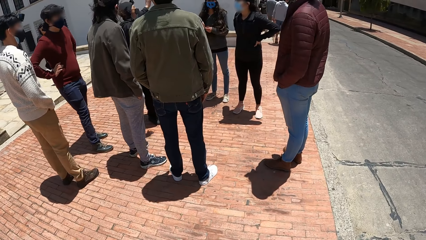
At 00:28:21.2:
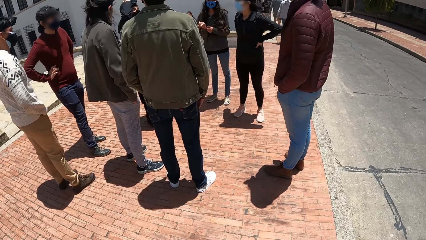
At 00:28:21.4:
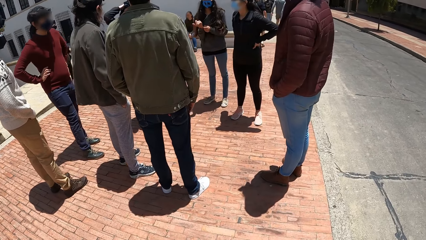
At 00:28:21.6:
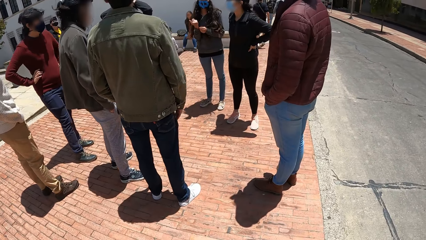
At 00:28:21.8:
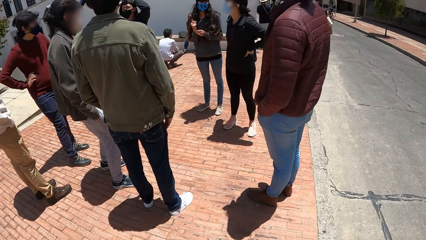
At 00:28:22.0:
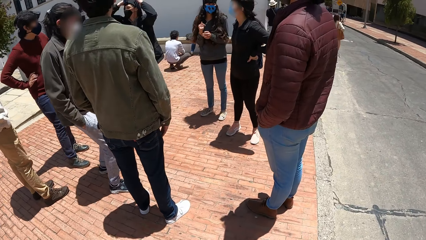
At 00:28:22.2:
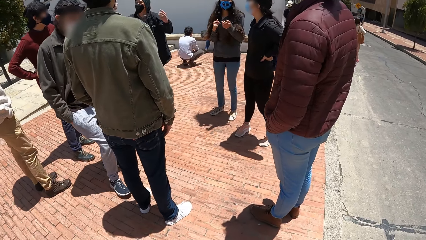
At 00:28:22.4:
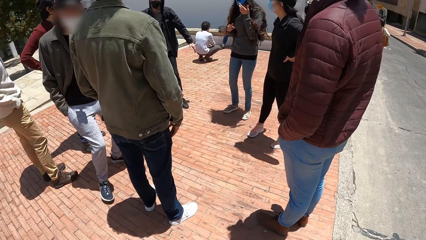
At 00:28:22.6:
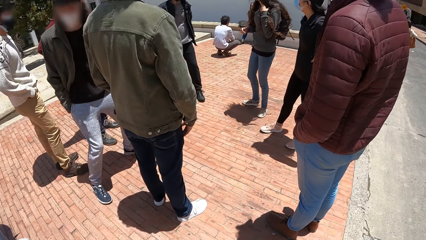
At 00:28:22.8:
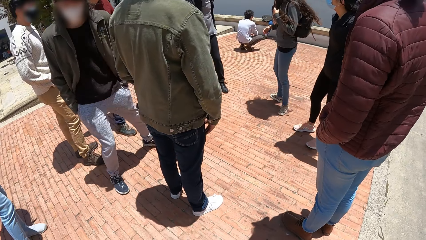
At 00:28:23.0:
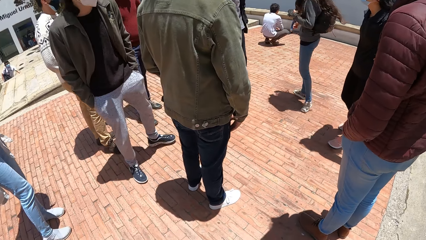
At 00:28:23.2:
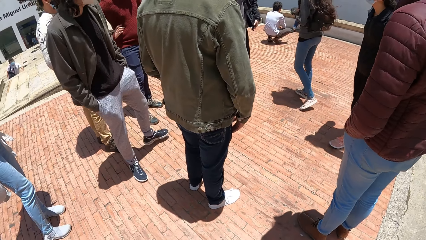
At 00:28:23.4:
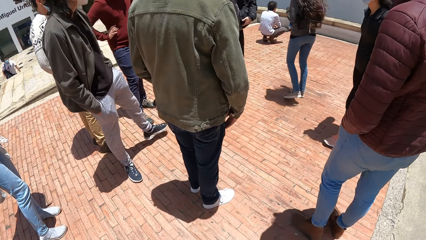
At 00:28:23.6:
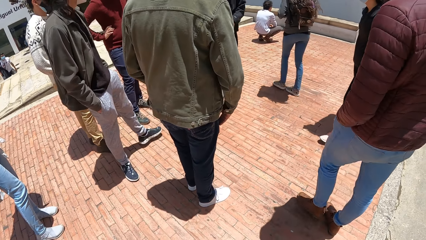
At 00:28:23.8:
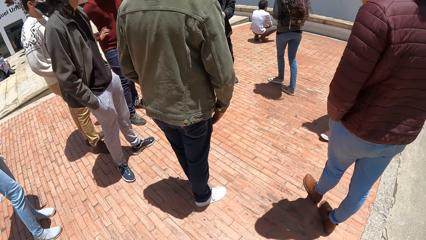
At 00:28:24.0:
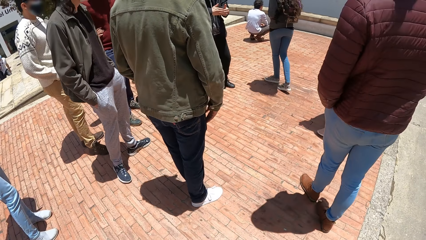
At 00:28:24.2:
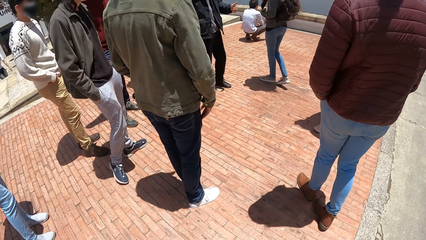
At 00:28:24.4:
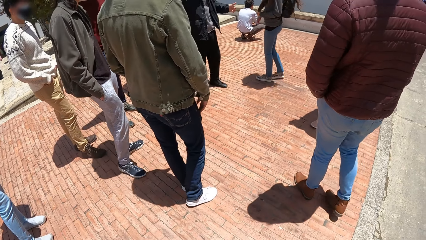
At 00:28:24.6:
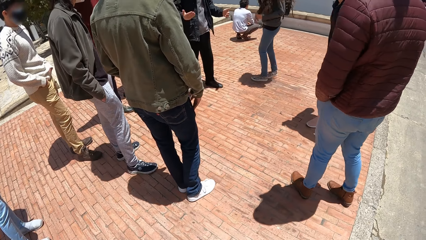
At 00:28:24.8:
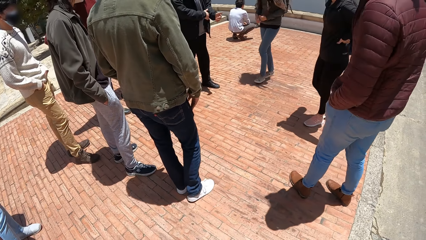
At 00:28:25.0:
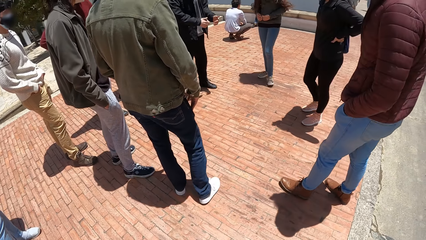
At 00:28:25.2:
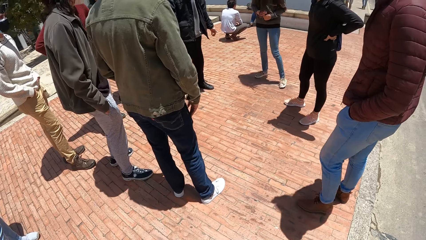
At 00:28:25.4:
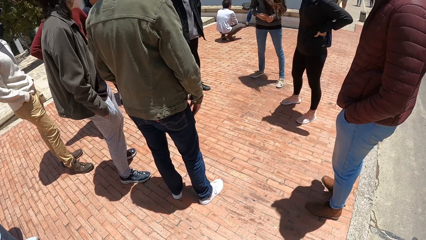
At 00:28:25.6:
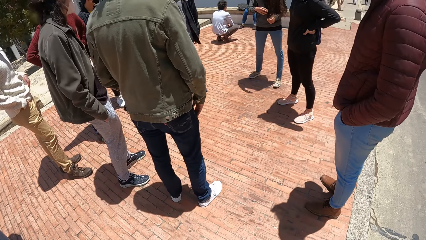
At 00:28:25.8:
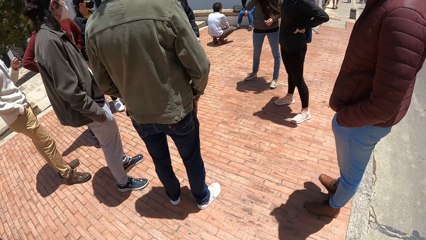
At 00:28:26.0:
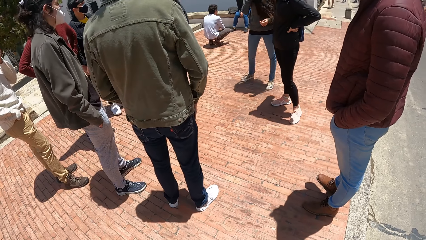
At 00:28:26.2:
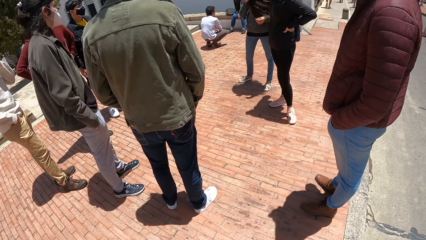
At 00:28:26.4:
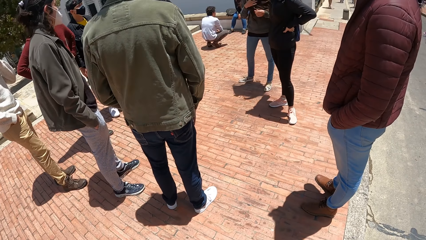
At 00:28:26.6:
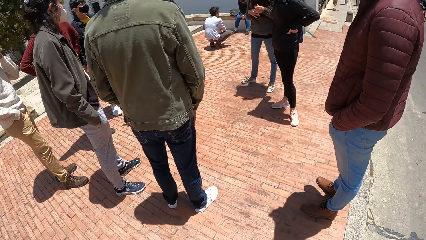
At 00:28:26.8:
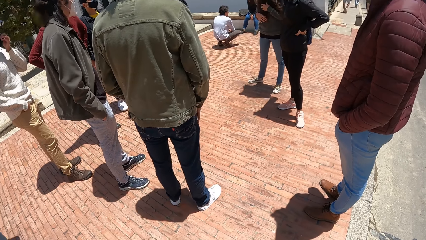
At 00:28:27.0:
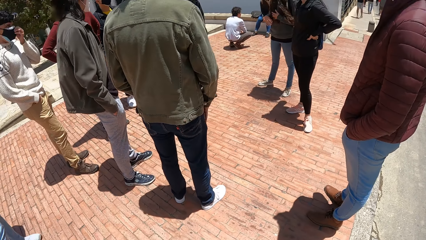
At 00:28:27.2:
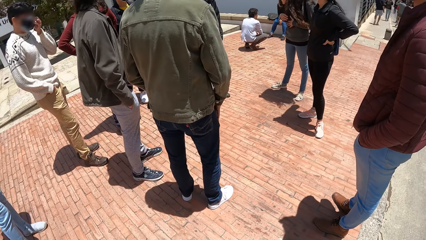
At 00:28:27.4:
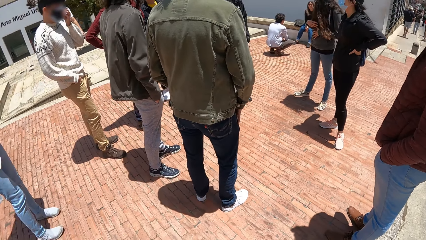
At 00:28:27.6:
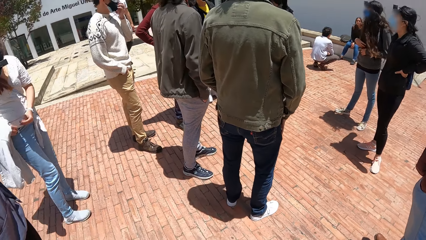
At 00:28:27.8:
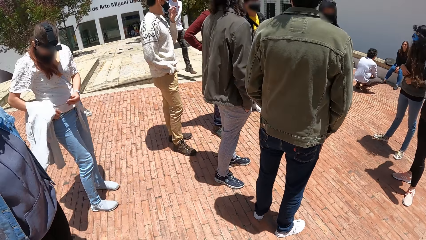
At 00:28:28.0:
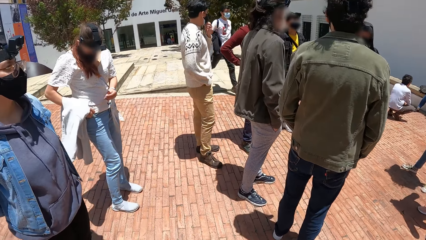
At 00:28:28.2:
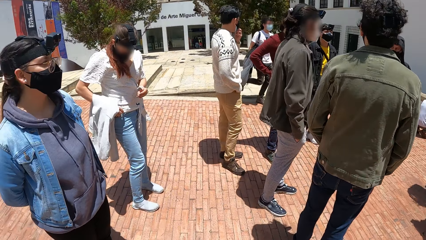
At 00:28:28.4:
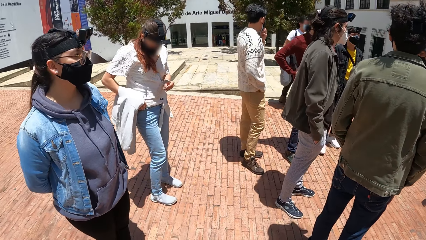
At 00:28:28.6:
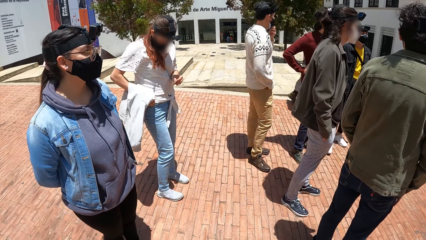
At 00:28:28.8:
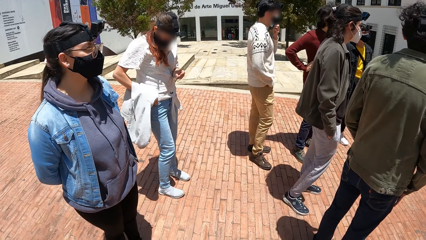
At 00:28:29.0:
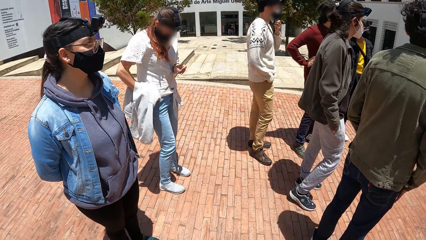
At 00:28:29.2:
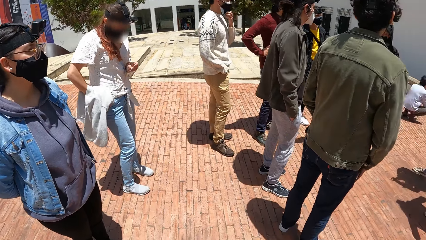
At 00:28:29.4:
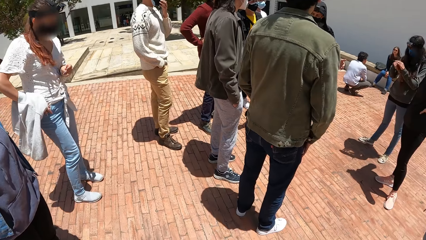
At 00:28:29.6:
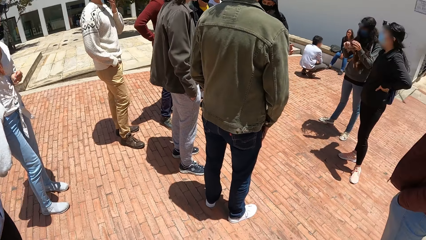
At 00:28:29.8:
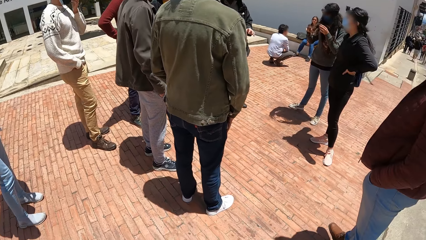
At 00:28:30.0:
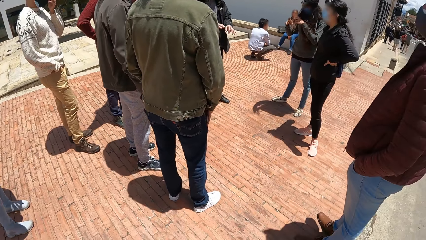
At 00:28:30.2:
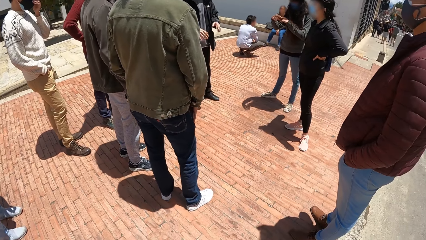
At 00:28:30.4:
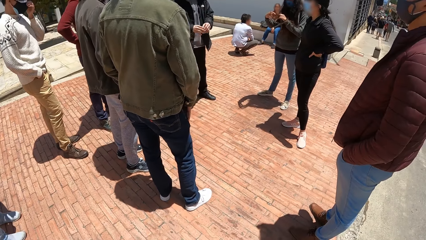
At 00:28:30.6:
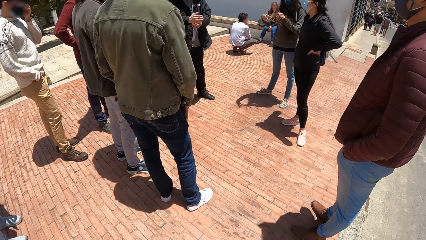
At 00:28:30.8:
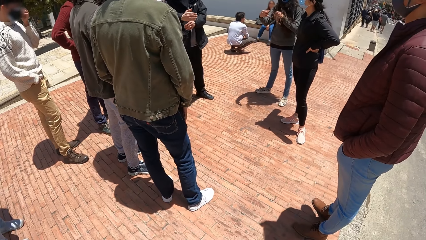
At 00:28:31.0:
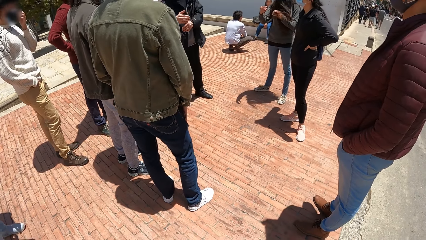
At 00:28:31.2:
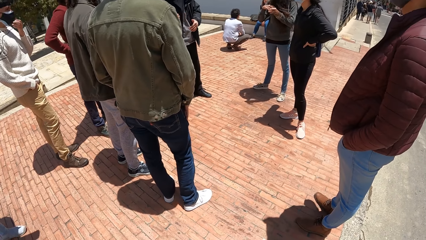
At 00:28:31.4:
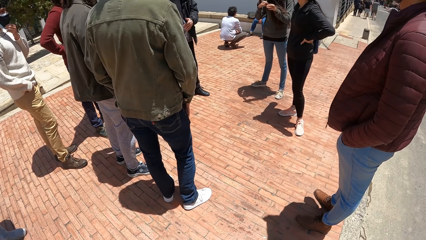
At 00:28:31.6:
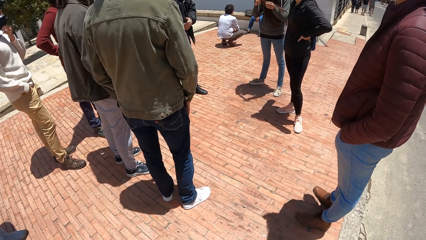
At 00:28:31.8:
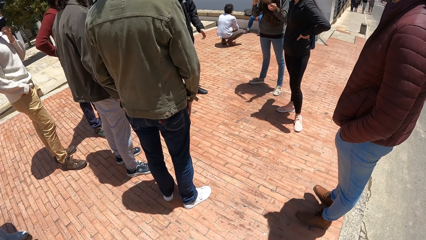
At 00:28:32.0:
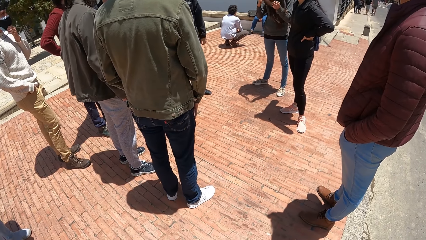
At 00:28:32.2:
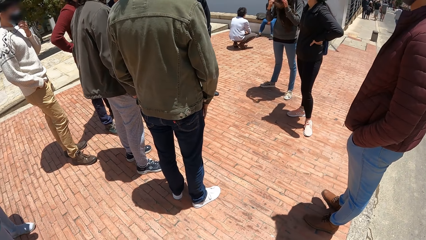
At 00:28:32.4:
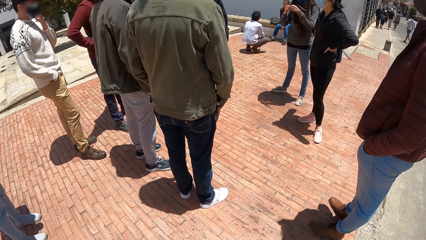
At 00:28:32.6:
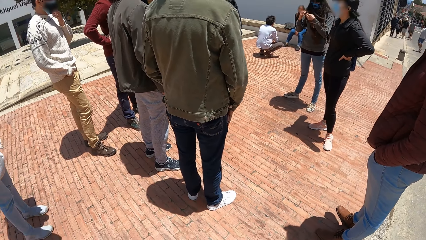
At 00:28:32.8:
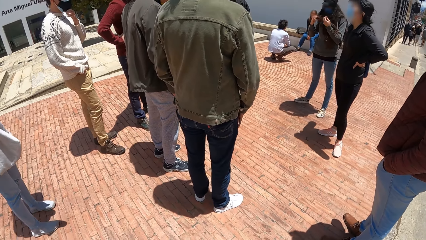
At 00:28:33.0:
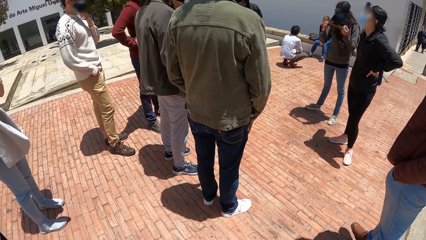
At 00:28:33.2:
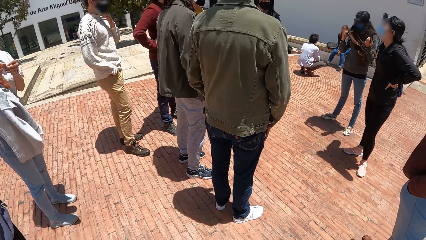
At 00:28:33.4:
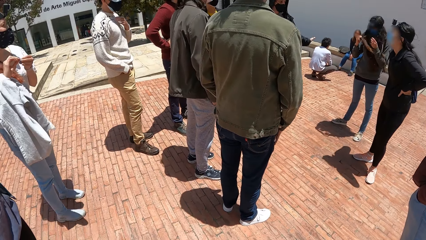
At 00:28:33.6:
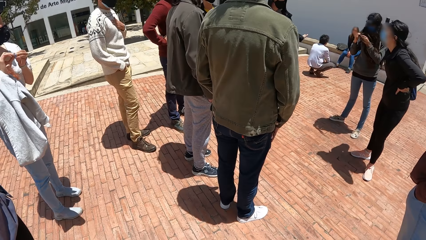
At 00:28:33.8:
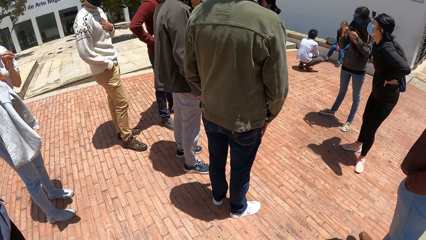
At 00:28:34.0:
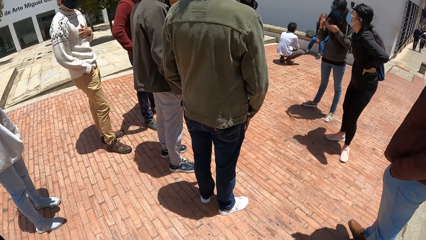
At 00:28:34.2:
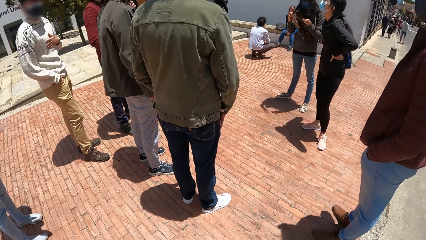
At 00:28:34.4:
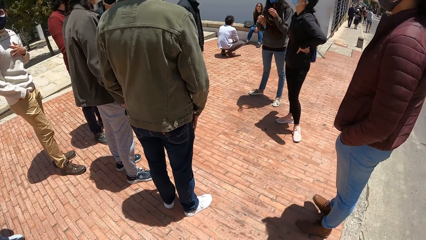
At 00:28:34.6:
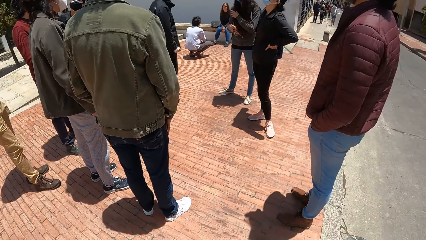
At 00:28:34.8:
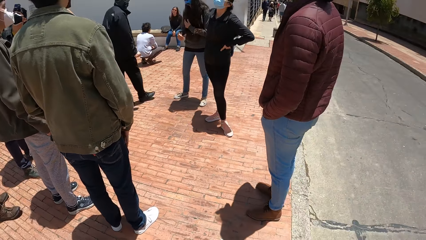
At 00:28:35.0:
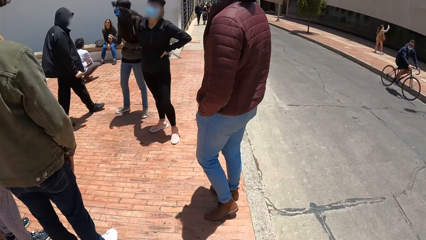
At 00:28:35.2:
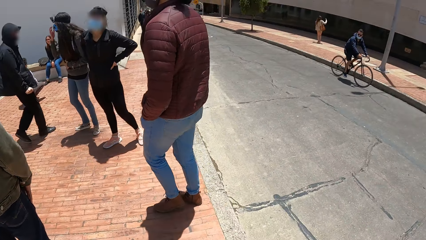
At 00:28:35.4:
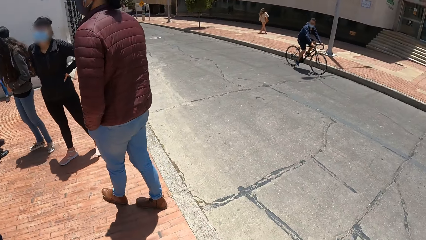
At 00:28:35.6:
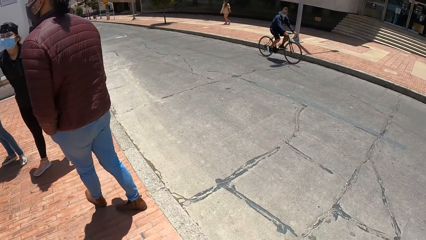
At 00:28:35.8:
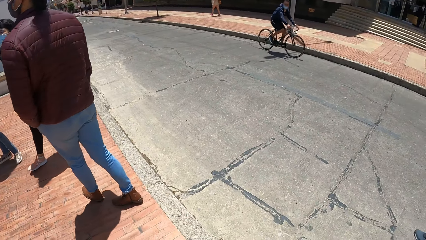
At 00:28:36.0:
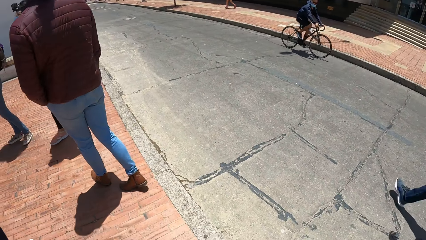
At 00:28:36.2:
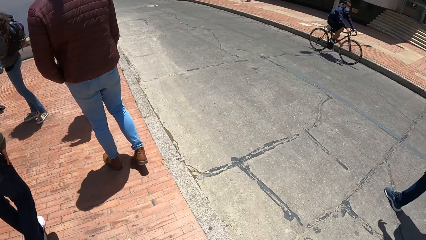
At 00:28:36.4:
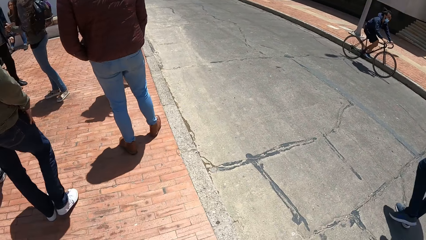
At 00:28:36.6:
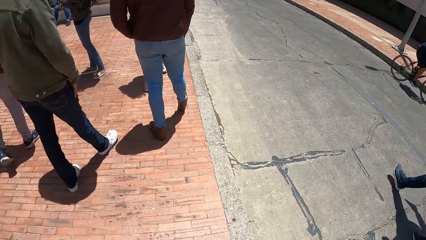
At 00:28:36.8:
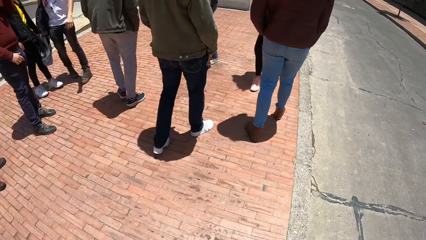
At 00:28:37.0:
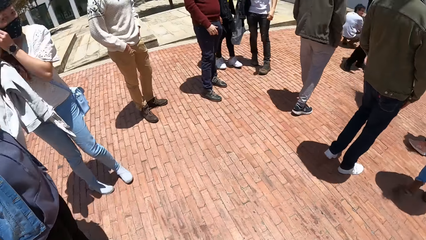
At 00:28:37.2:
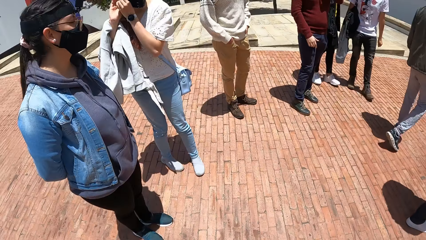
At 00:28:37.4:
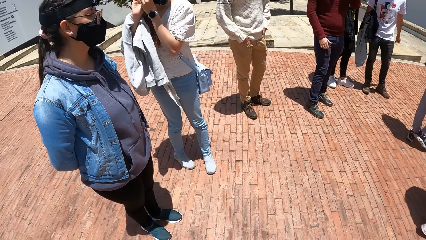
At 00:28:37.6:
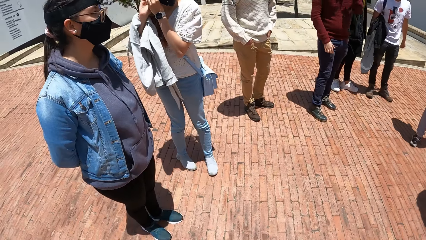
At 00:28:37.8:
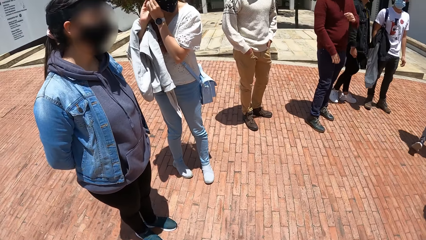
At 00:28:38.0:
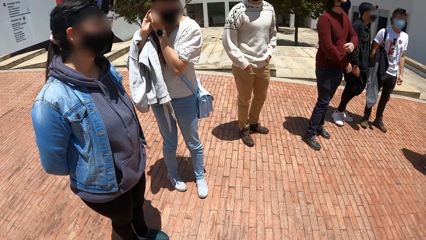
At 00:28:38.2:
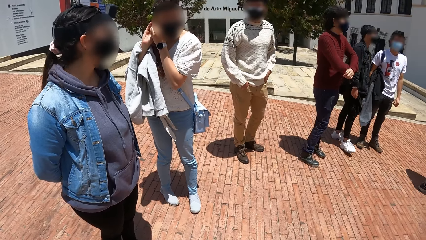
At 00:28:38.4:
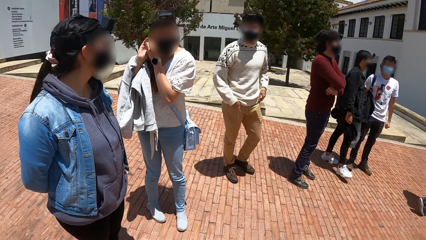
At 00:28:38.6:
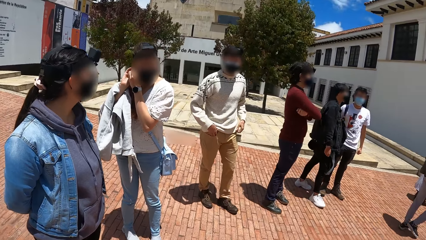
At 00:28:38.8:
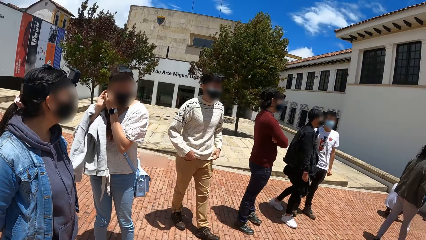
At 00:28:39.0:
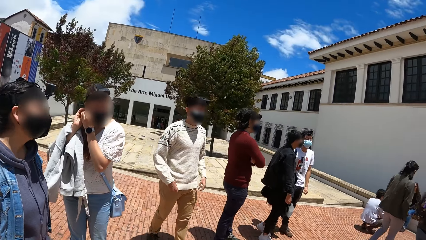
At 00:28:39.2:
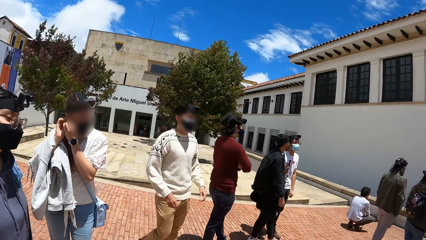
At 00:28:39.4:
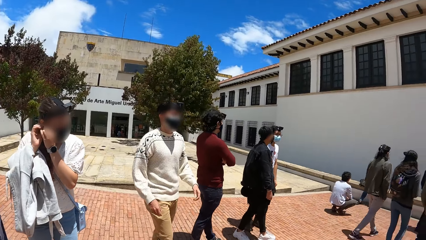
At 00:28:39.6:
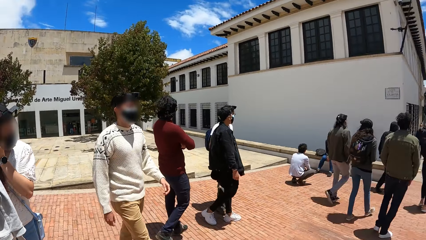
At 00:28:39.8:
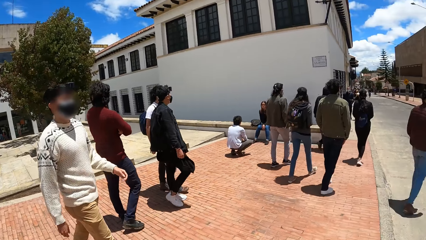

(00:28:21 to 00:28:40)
A man interacts with the camera wearer and a group of people. The camera wearer stops walking. The woman removes an earring from her pocket with her right hand. The woman holds the earring with both hands. A black bicycle rides past the camera wearer. The woman fixes the earring on her right ear with both hands.
